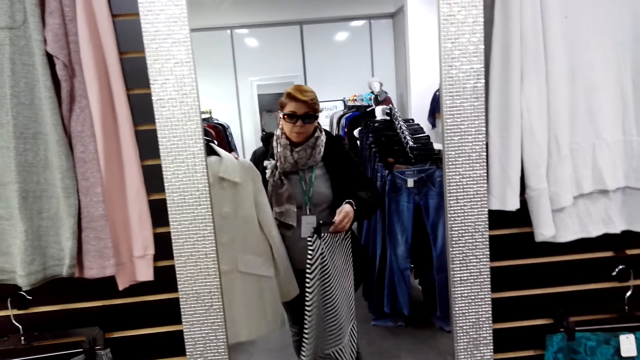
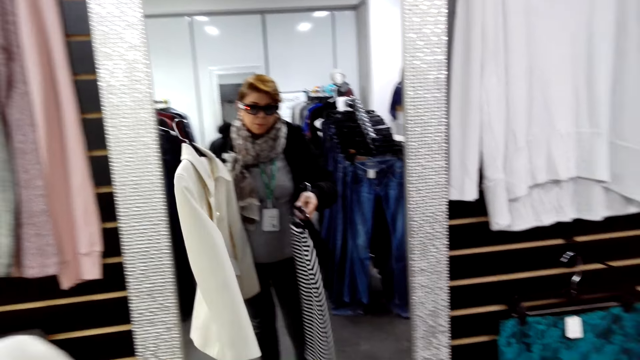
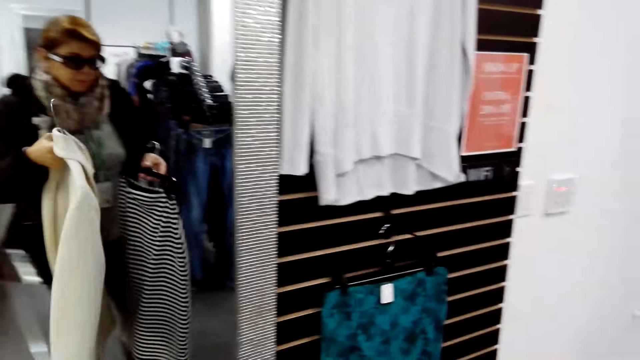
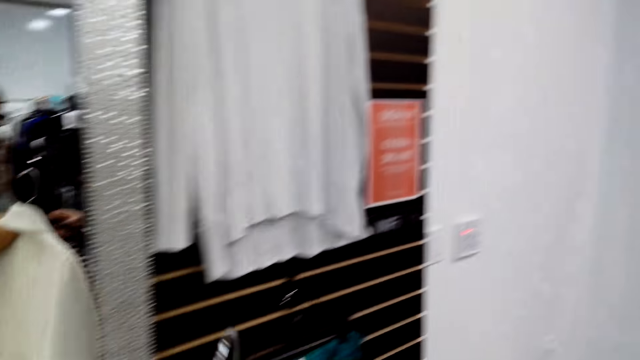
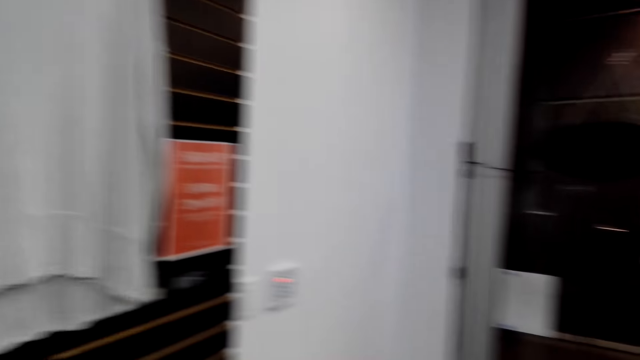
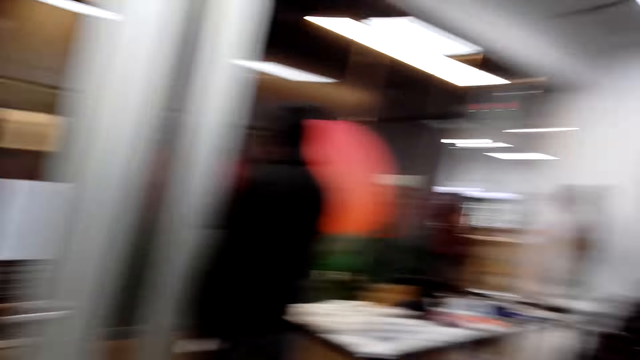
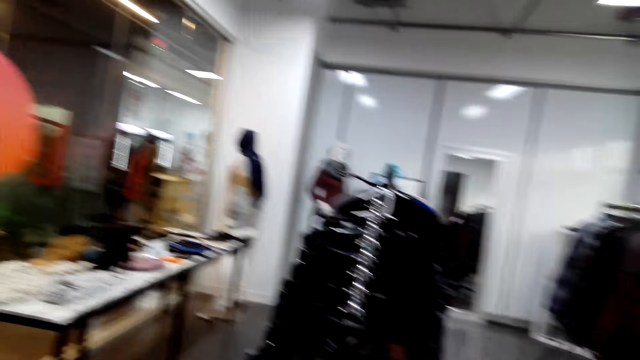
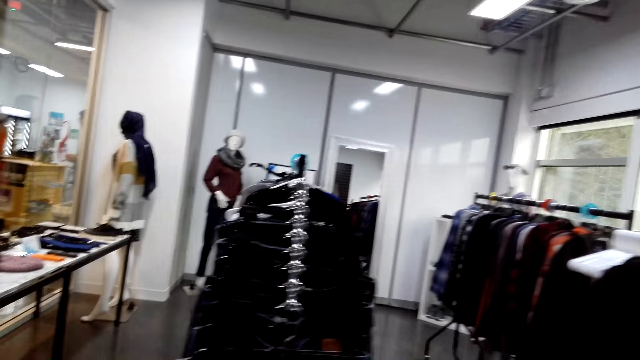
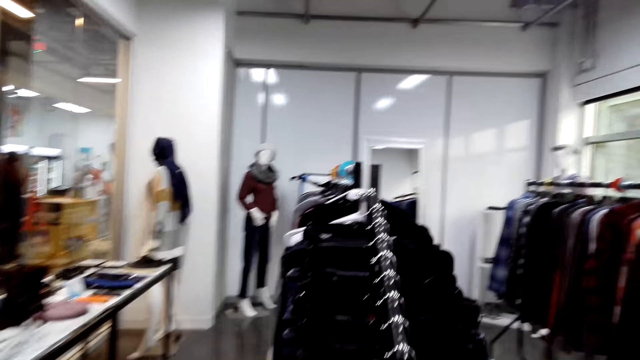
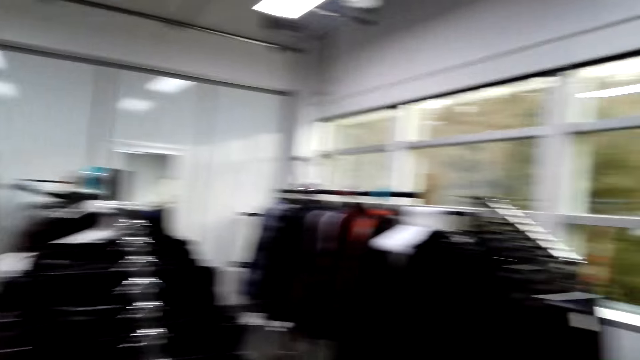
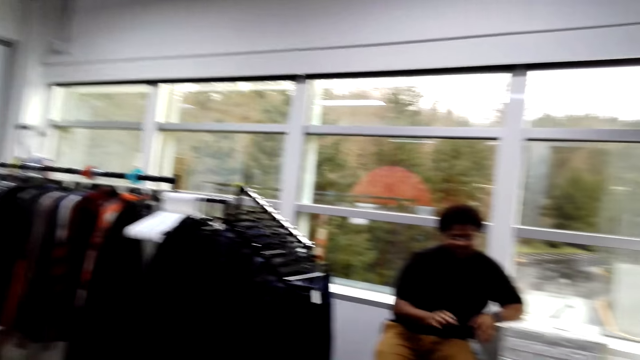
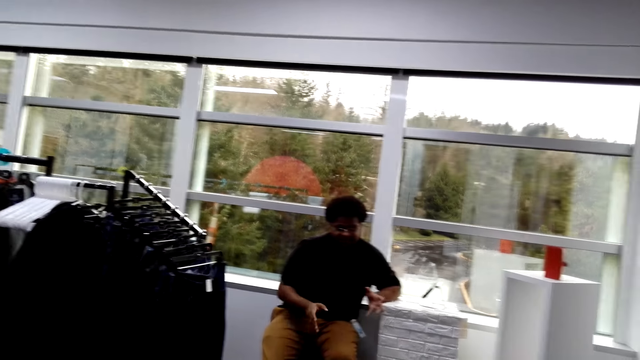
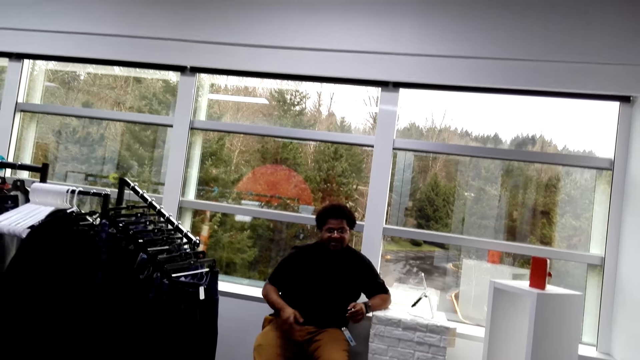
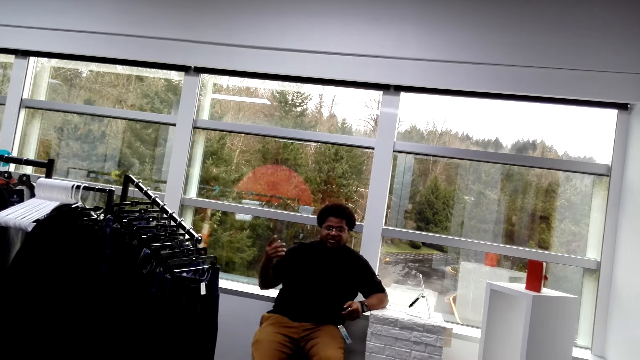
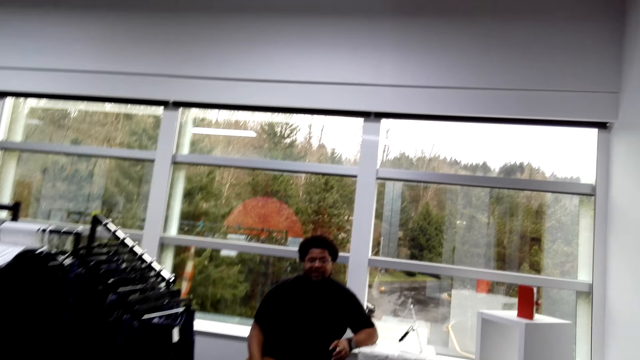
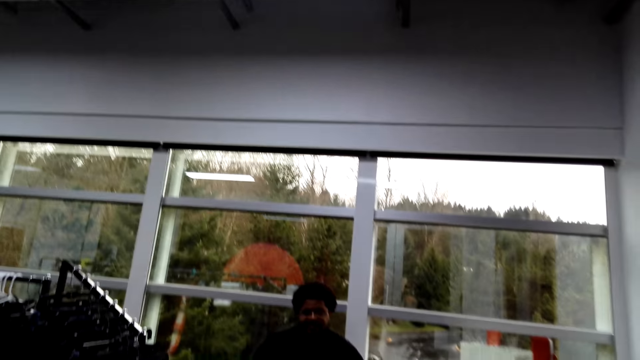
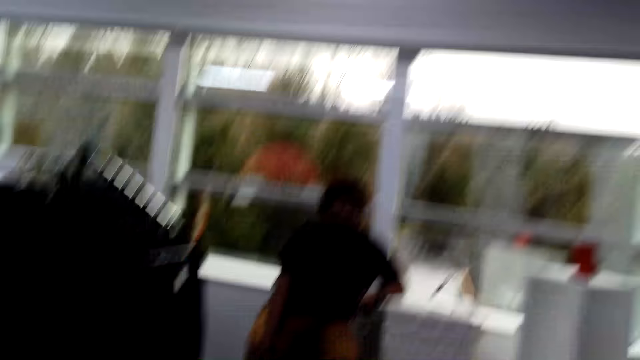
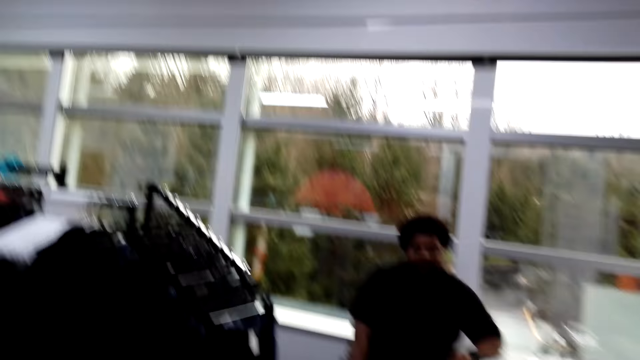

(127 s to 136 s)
The camera wearer walks on the floor. A man sits on the chair on the floor.

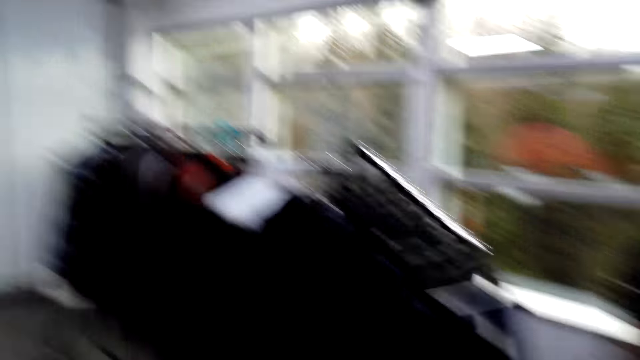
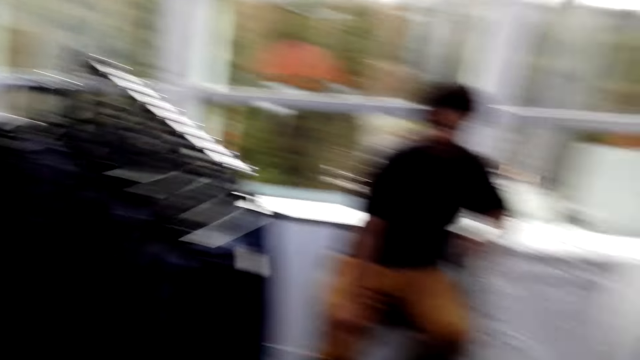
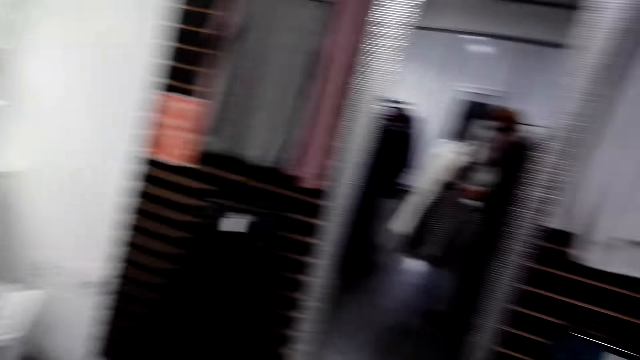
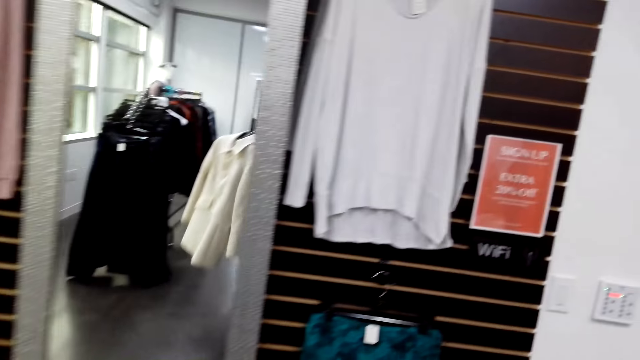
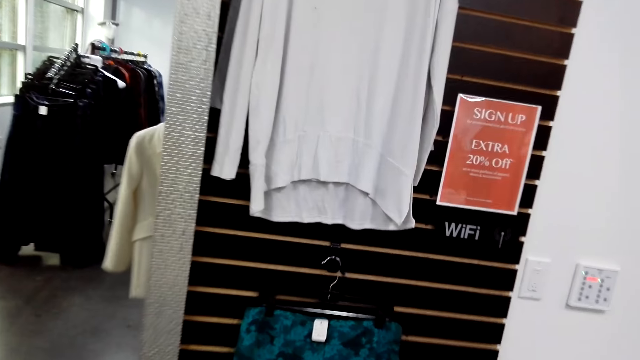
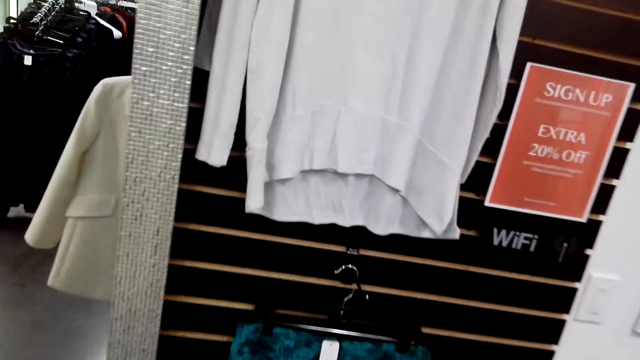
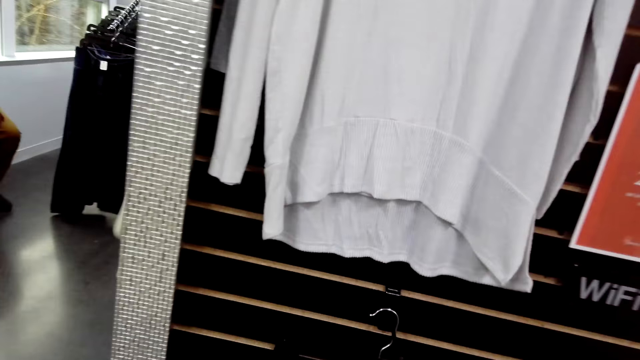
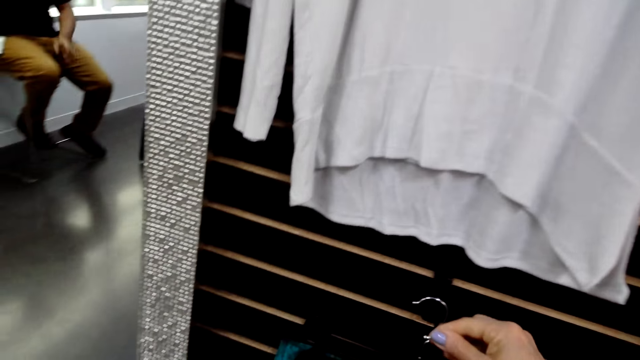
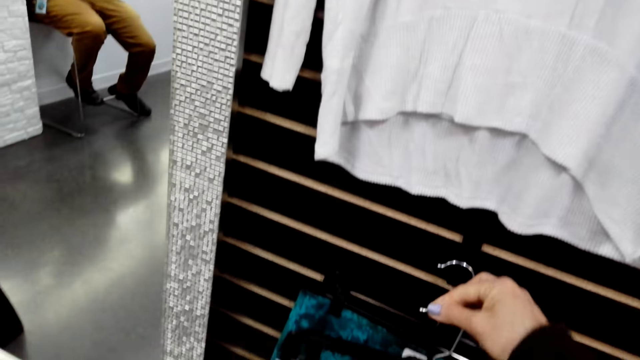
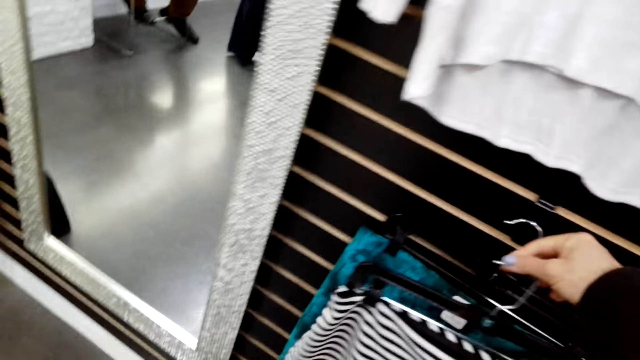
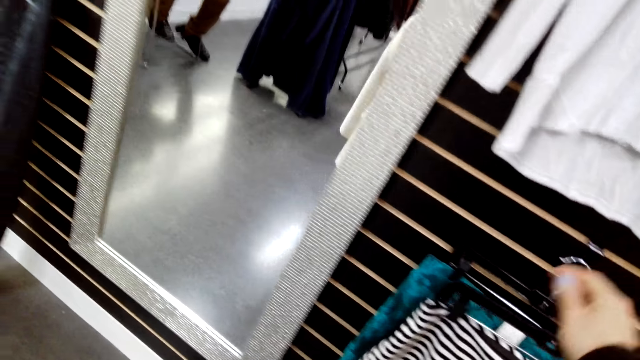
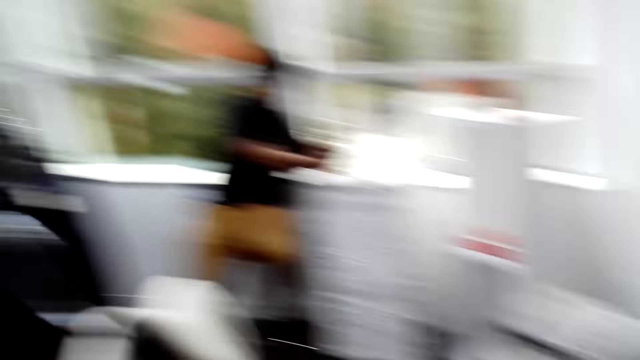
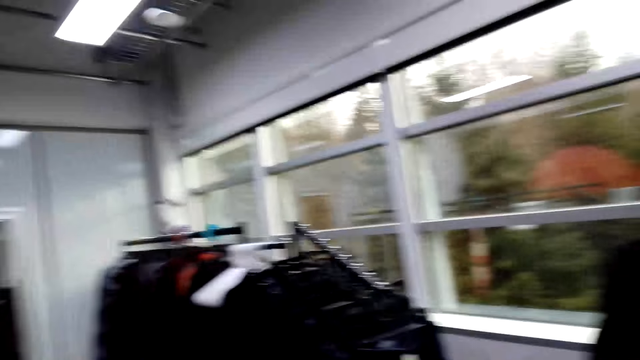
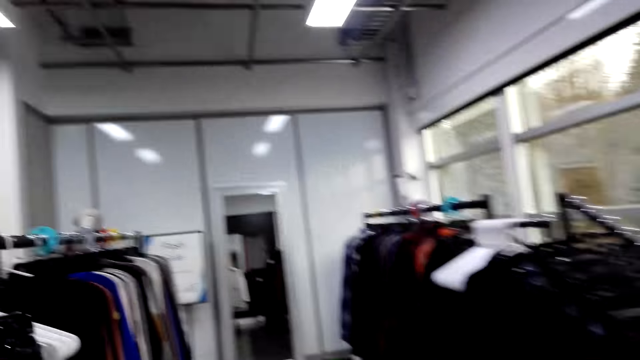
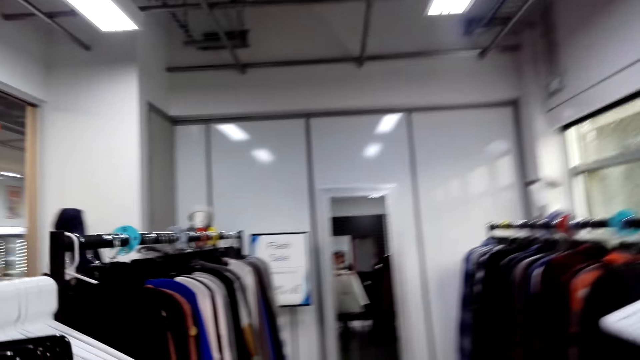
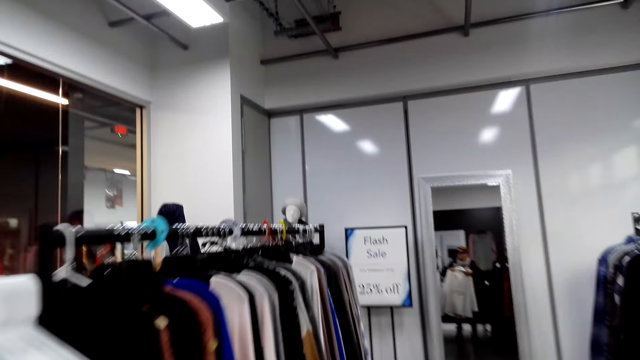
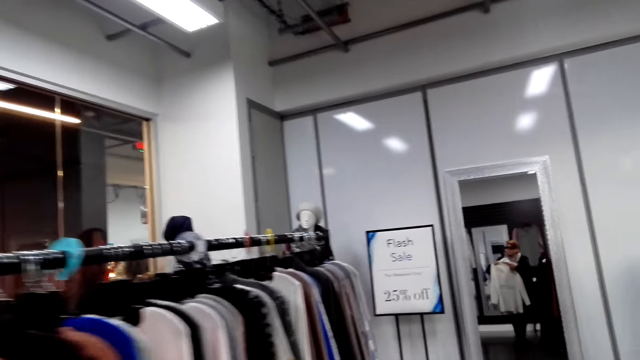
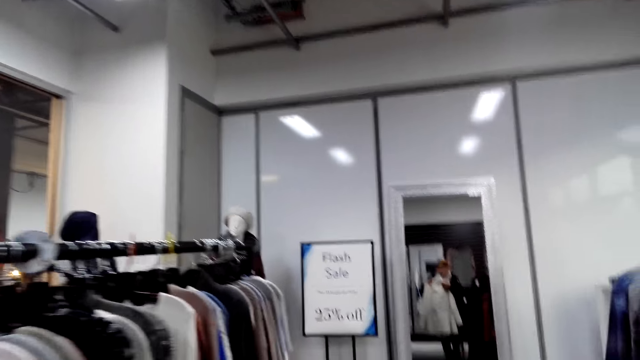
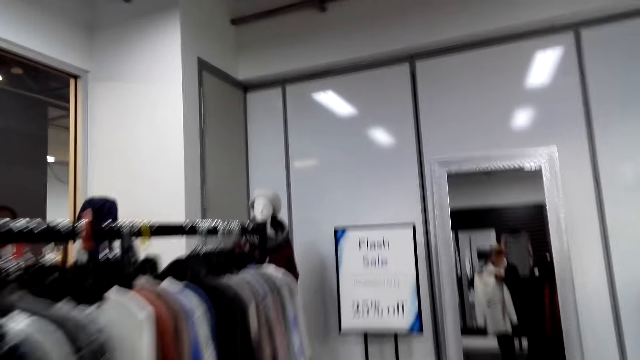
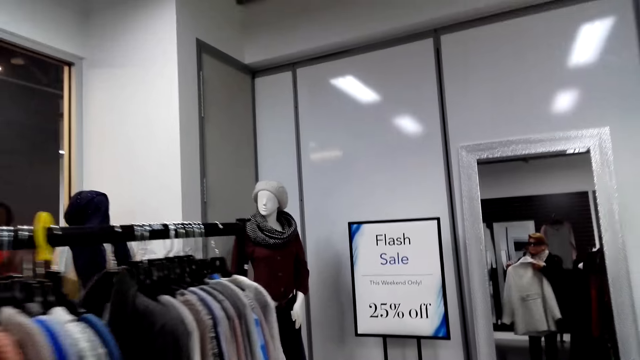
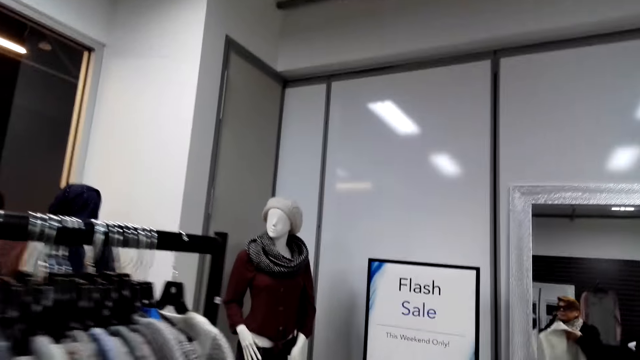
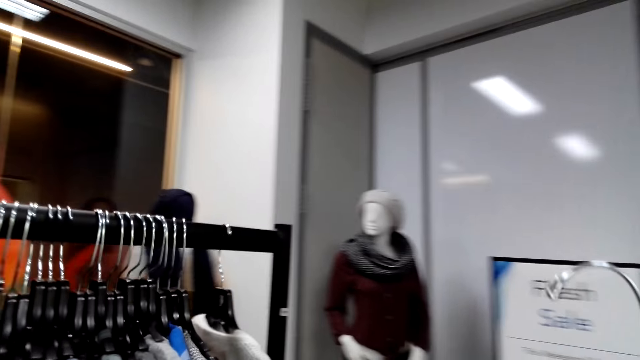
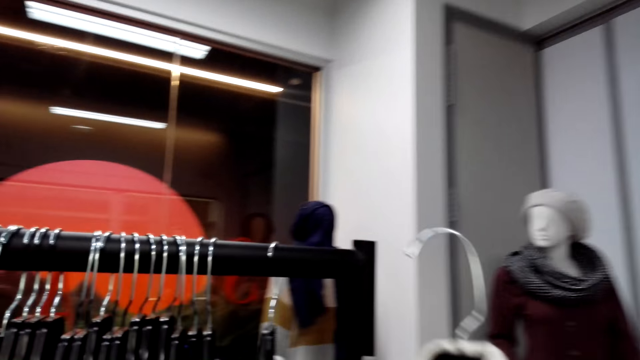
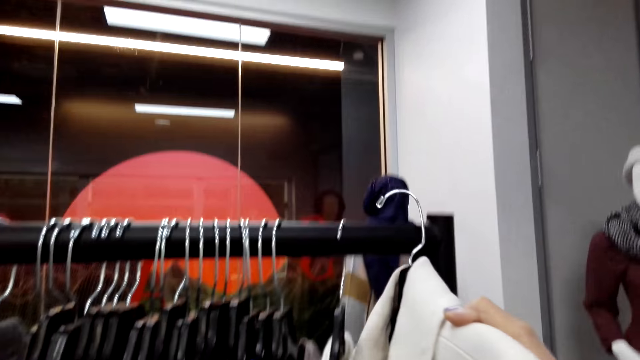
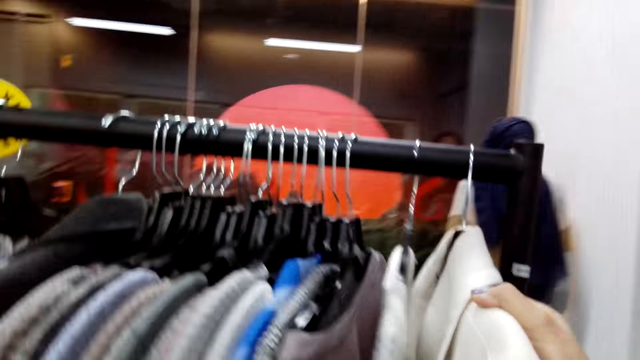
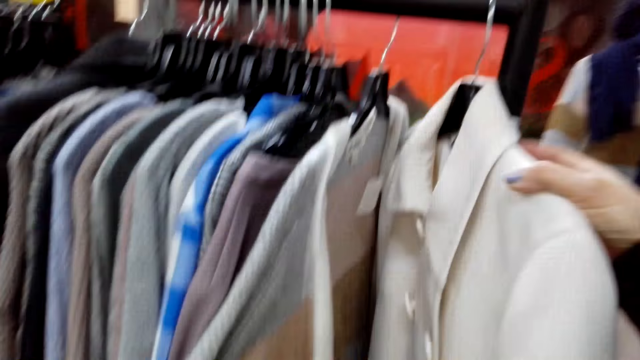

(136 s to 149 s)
The camera wearer walks on the floor. They stand on the floor. They put the cloth on the hook on the wall. They walk on the floor. They put the cloth on the metal hanger.
